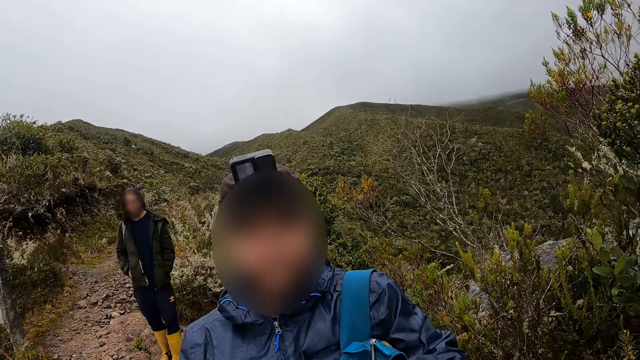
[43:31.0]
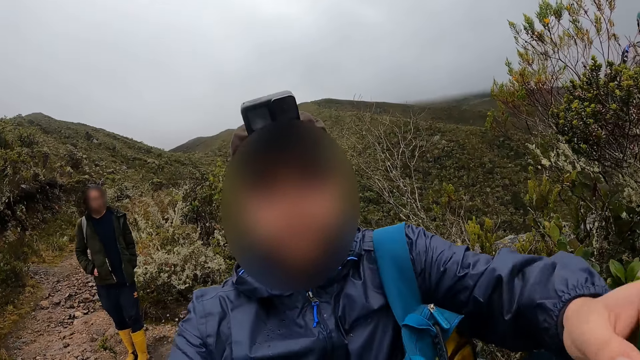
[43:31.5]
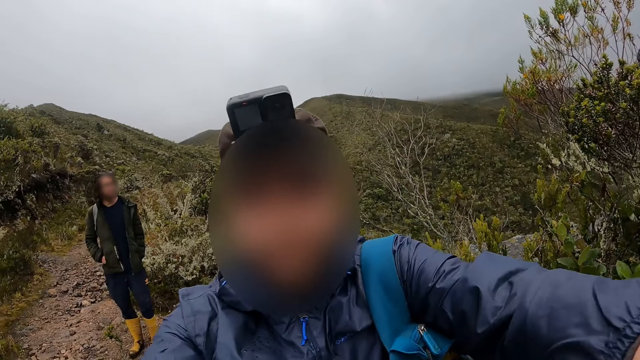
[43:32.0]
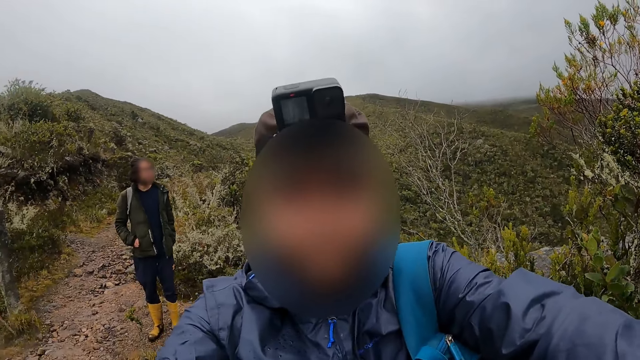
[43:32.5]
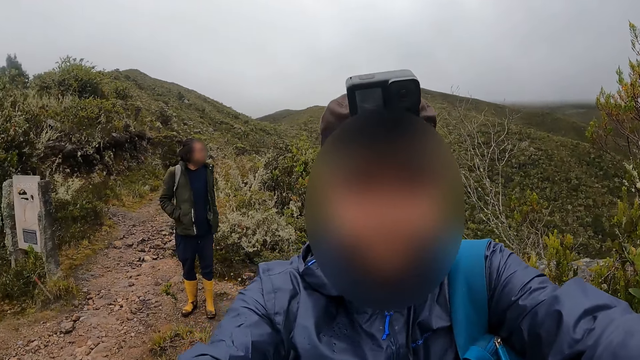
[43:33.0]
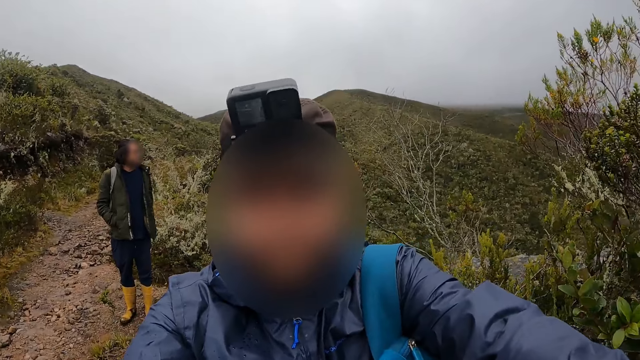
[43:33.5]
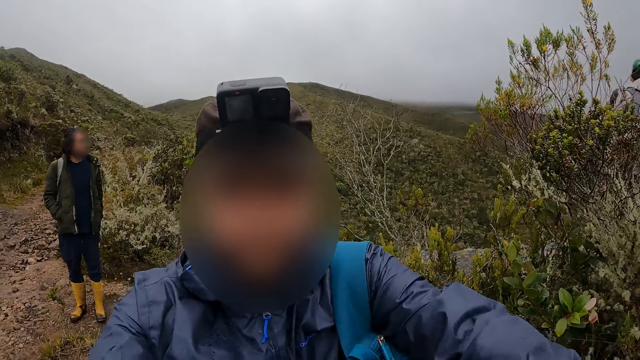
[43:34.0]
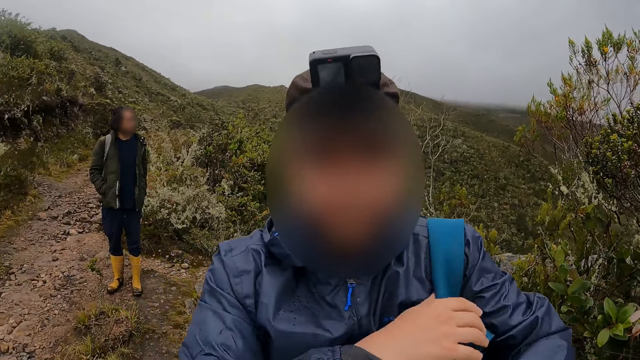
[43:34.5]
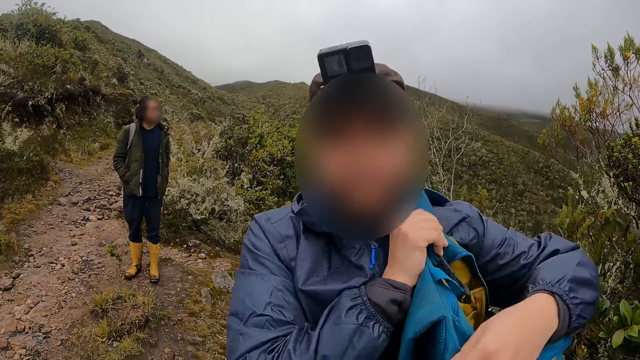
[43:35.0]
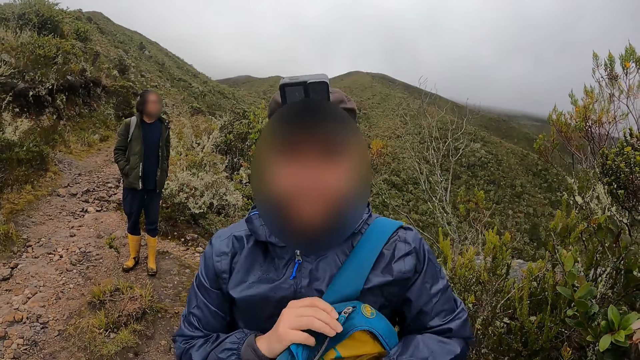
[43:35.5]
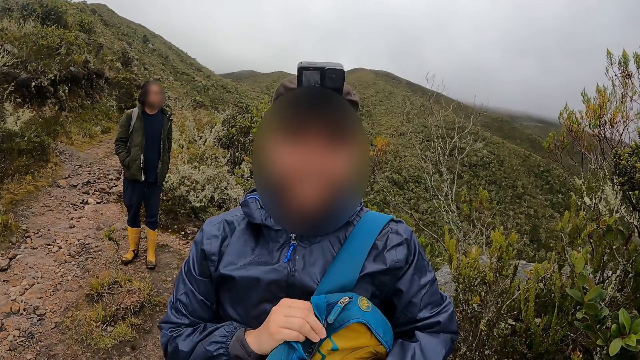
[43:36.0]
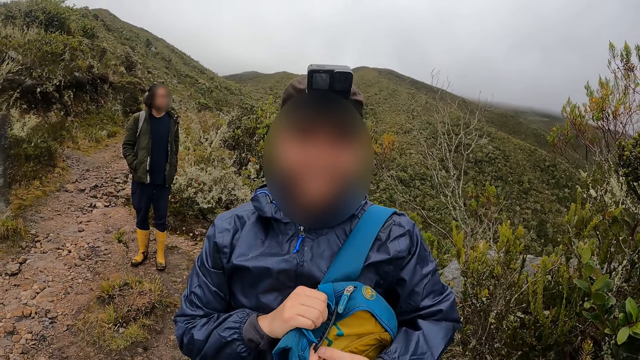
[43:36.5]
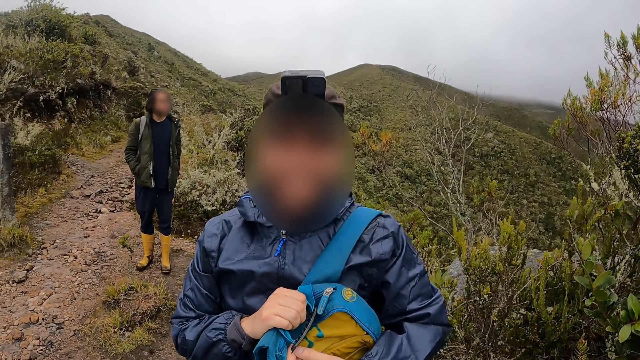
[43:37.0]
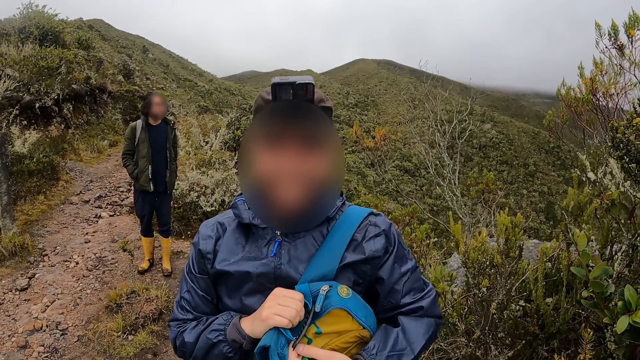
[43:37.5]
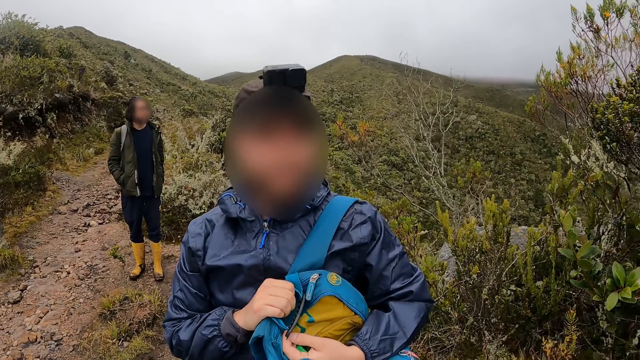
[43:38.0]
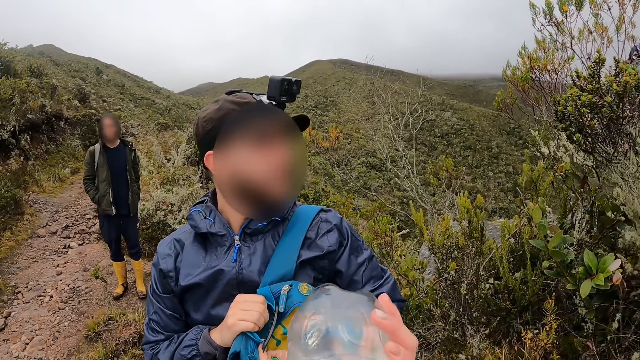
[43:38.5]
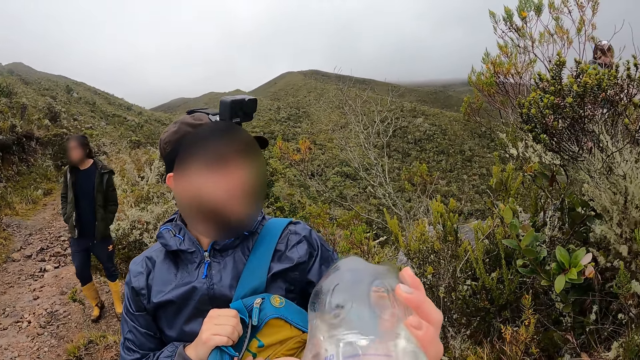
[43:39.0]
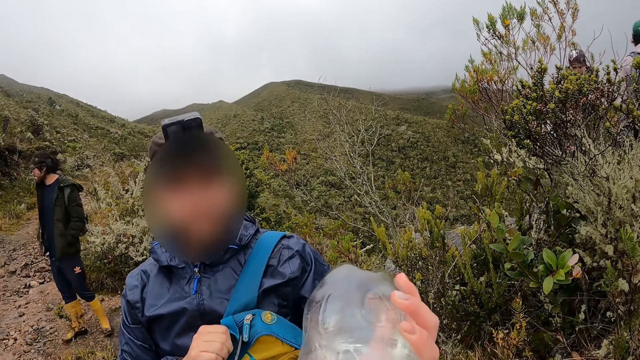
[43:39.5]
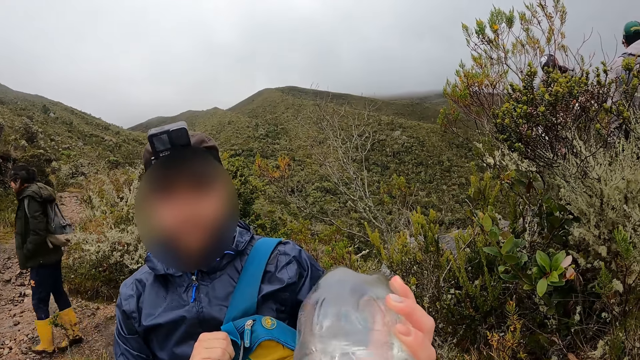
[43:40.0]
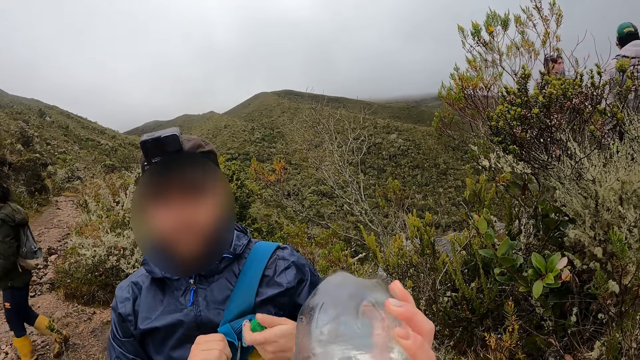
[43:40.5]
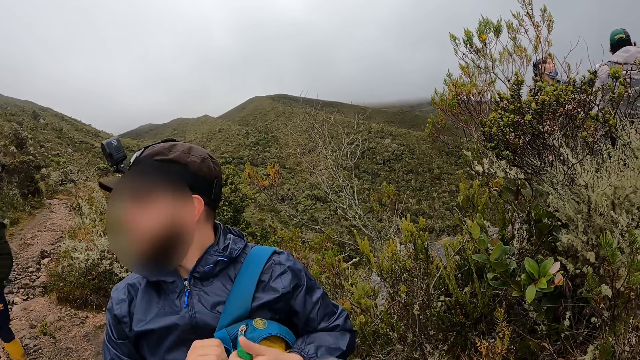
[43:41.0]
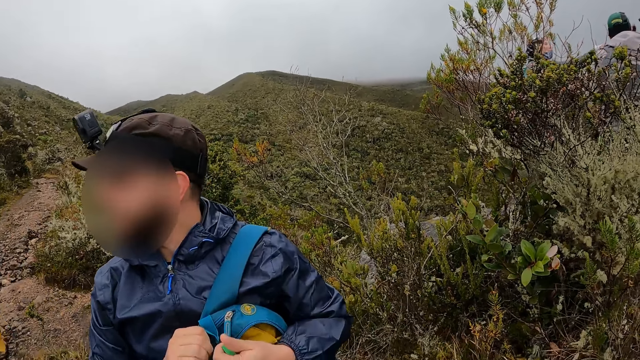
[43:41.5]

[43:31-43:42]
The man holds the camera wearer with both hands. The camera wearer drinks water from the bottle in her right hand.

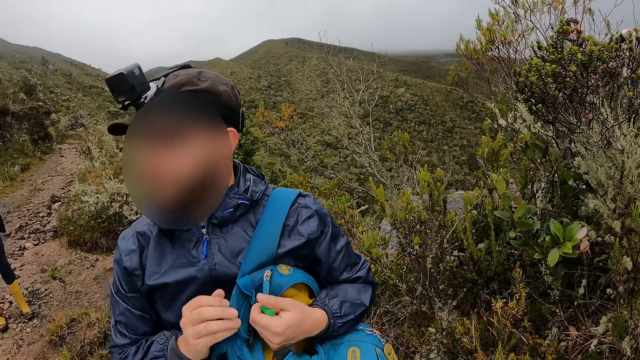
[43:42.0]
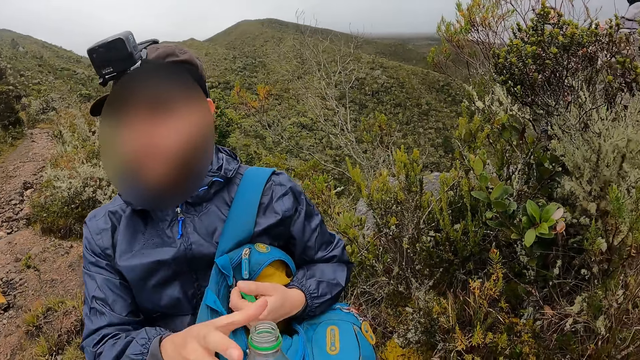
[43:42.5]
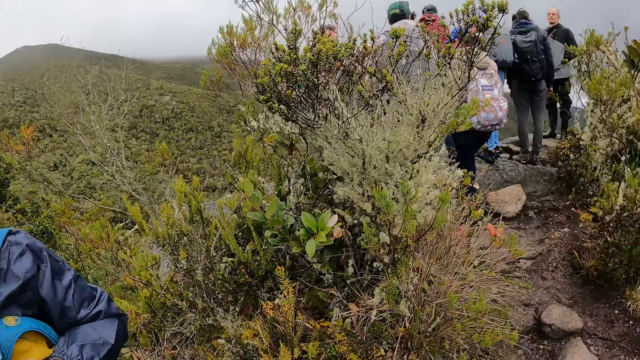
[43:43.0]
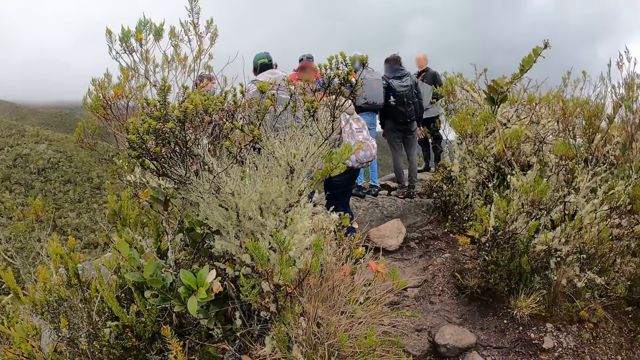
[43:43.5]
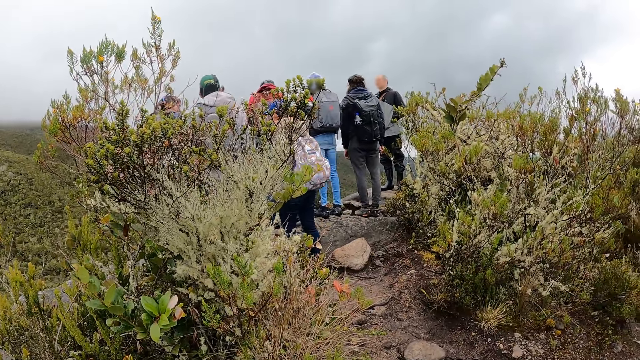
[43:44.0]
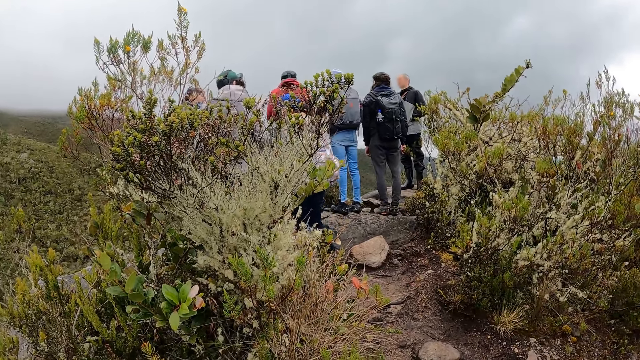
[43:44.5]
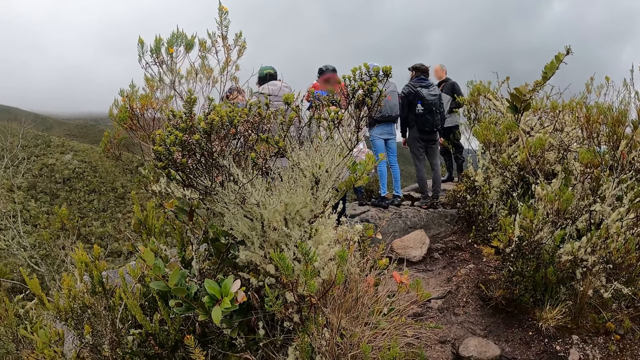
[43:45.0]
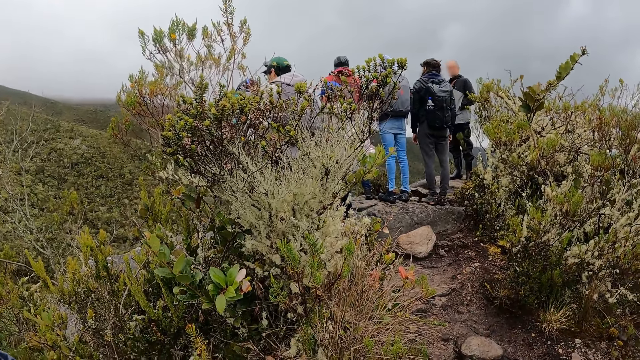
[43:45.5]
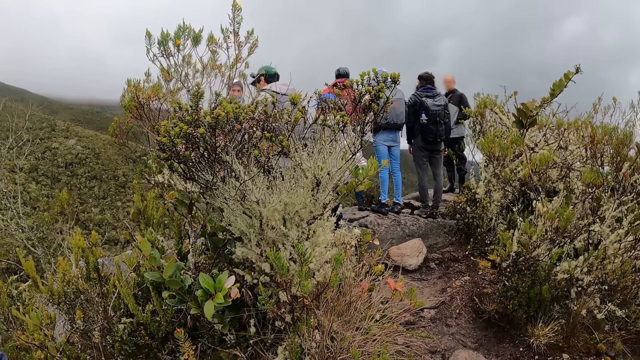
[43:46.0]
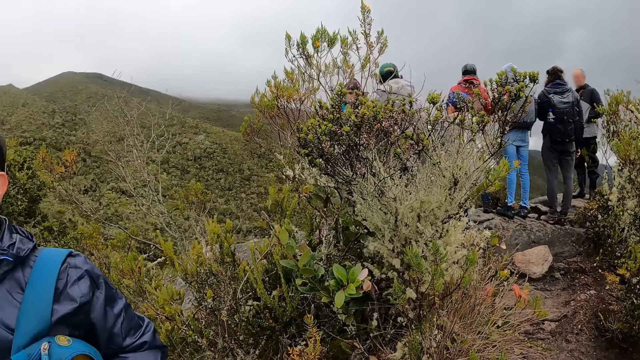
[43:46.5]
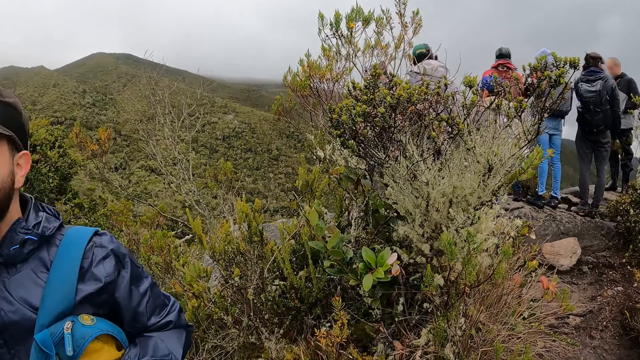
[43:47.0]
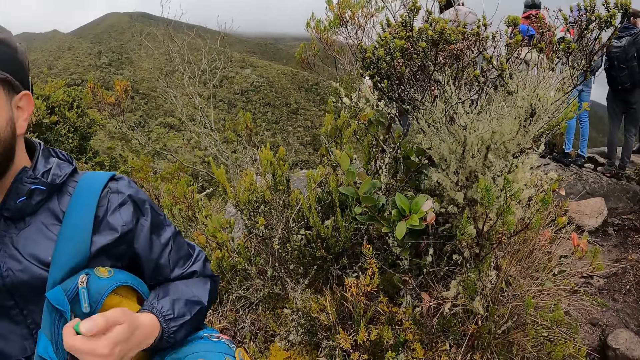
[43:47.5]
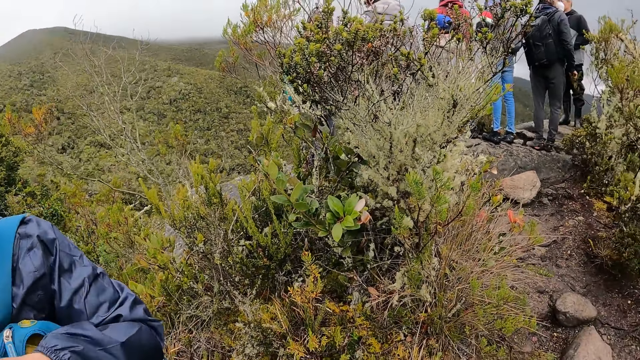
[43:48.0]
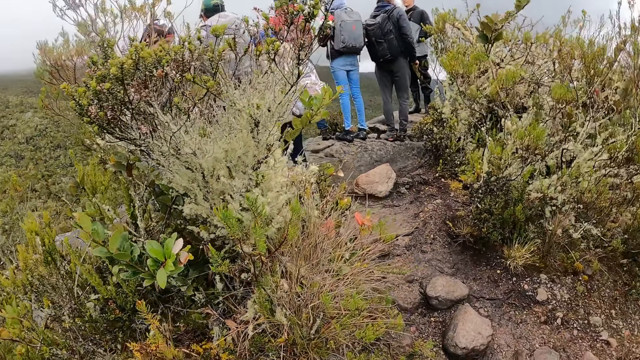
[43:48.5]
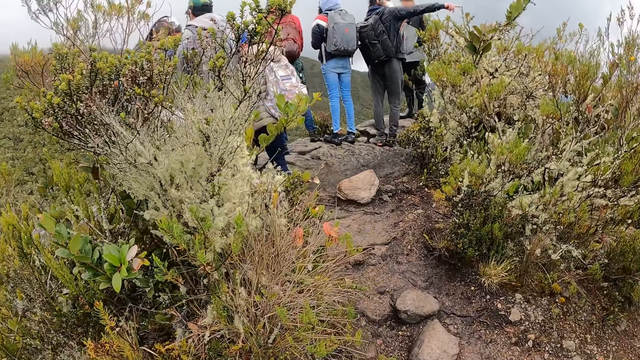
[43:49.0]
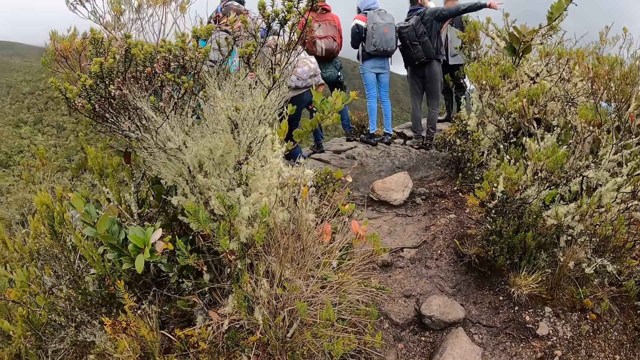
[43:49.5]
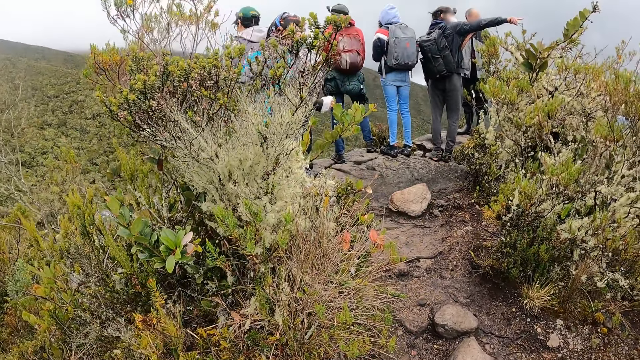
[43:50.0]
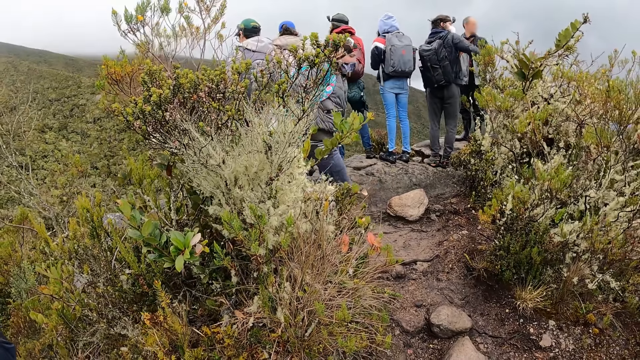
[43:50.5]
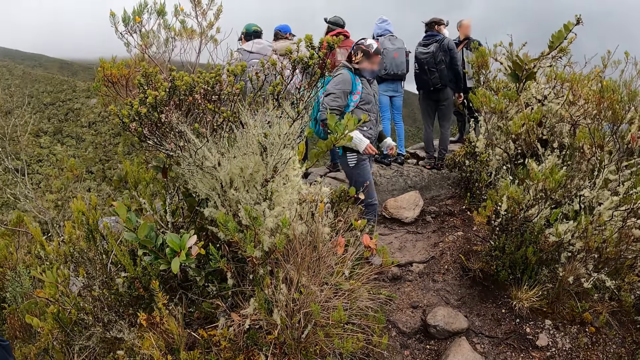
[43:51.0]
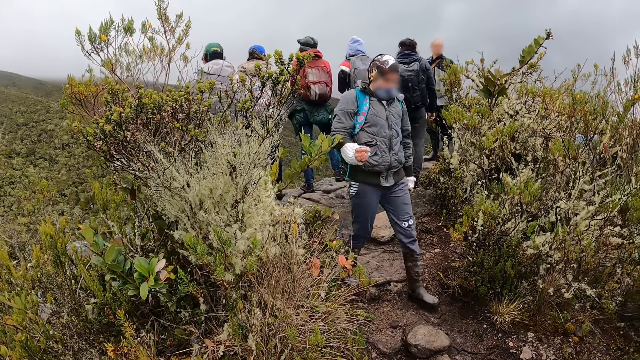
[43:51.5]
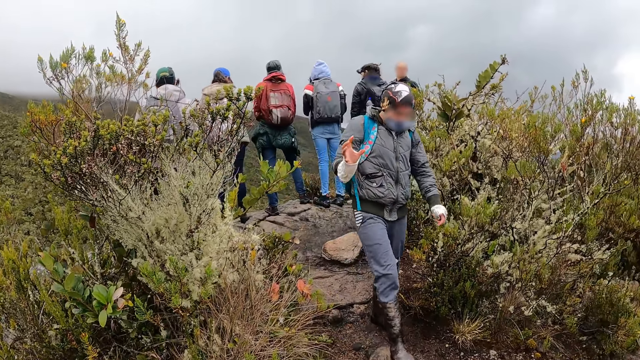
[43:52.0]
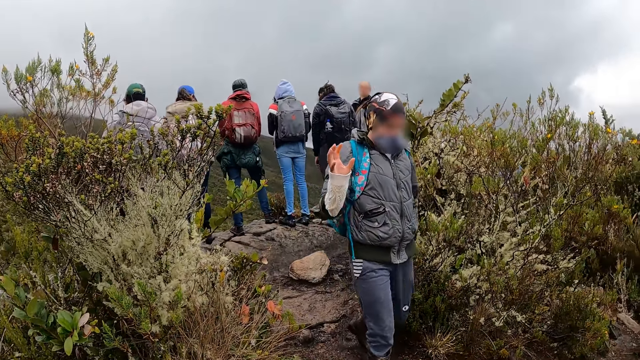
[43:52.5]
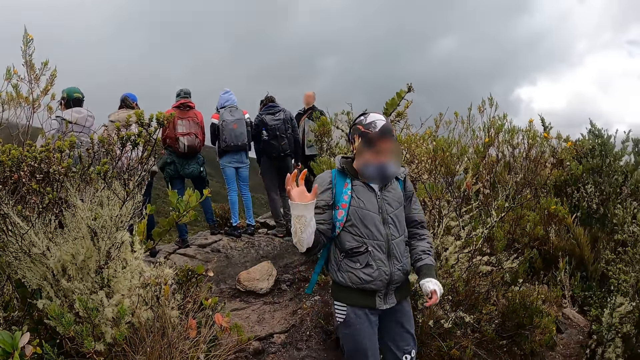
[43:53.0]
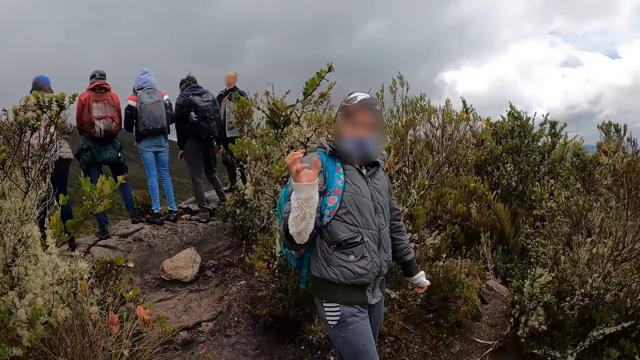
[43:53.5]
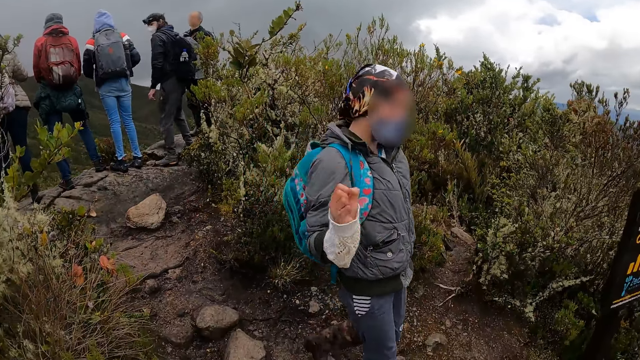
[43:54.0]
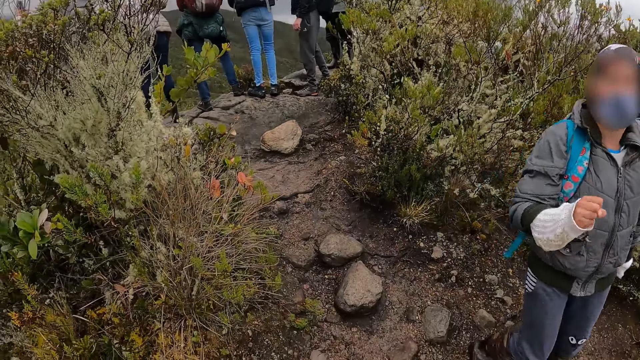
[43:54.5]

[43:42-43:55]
The camera wearer gives the bottle with water to the man with her right hand. She walks on the field. She interacts with a woman.
